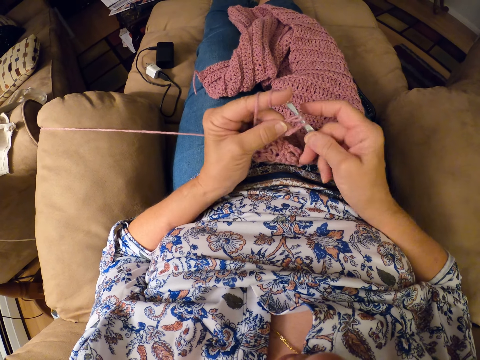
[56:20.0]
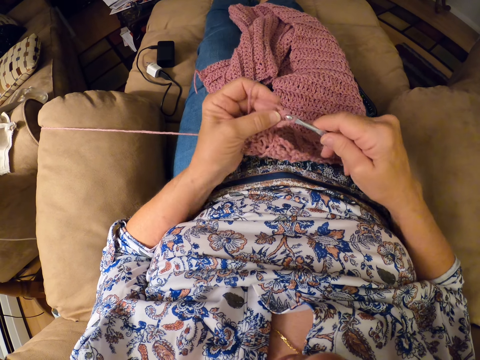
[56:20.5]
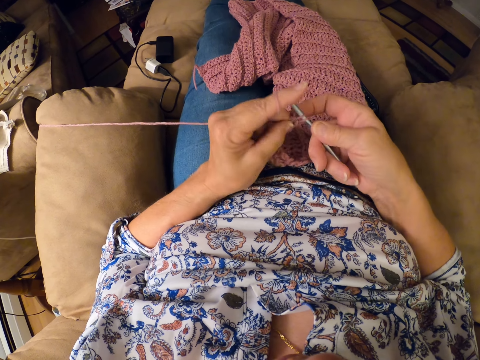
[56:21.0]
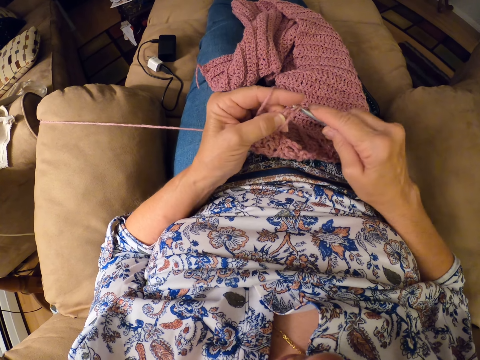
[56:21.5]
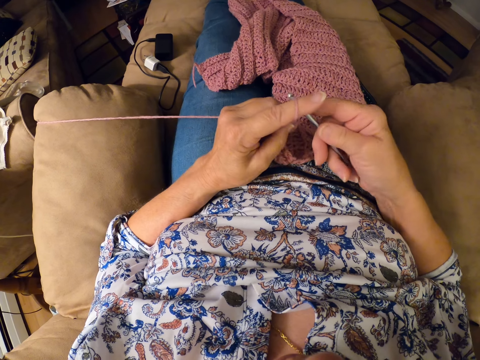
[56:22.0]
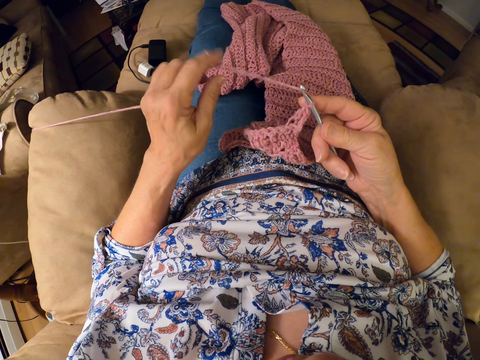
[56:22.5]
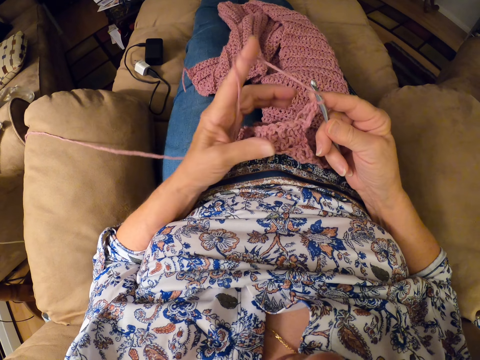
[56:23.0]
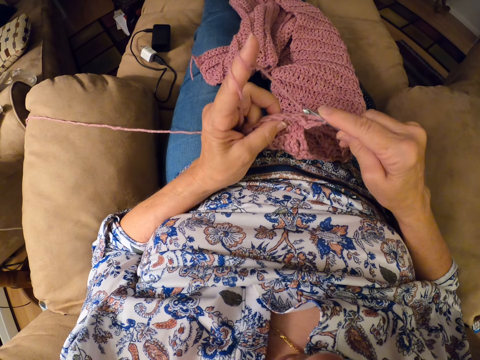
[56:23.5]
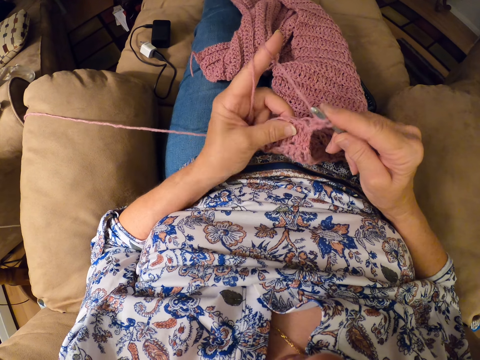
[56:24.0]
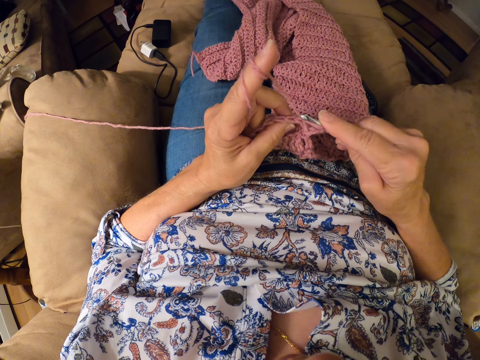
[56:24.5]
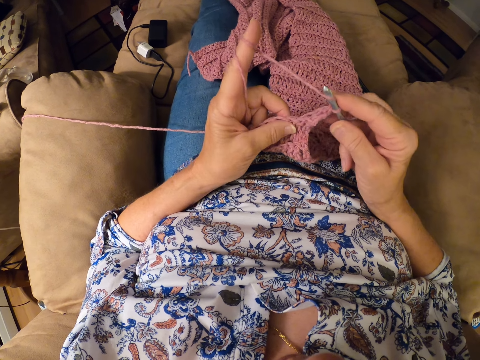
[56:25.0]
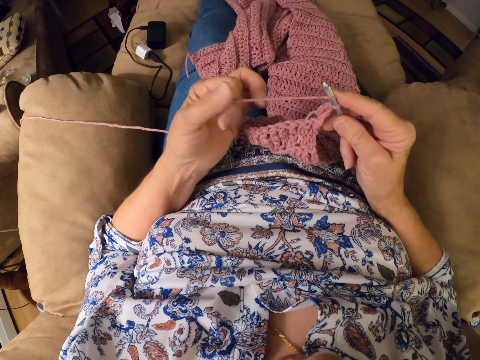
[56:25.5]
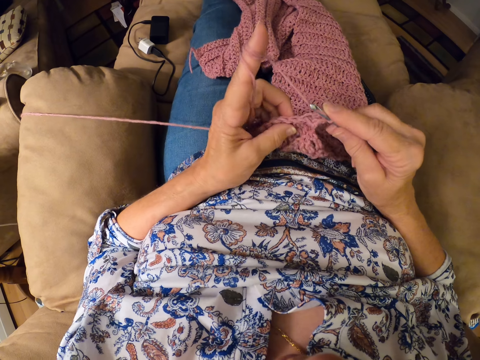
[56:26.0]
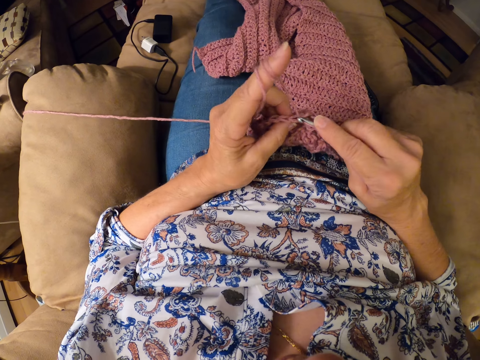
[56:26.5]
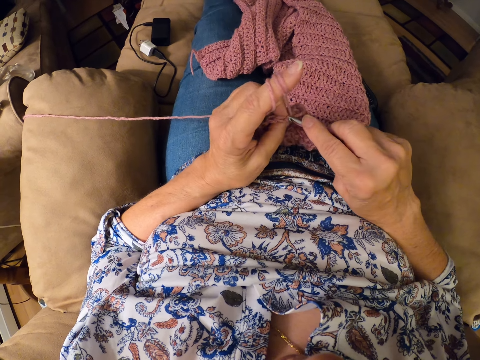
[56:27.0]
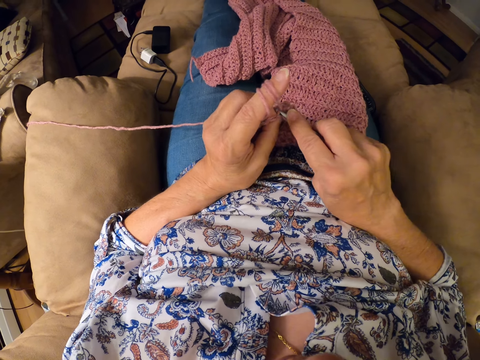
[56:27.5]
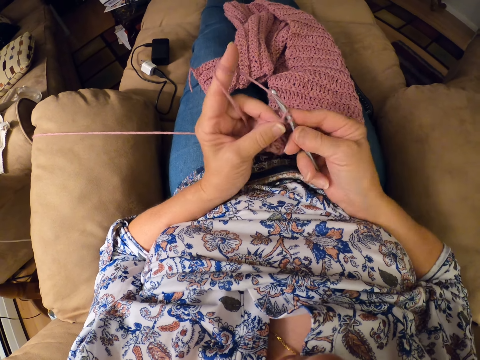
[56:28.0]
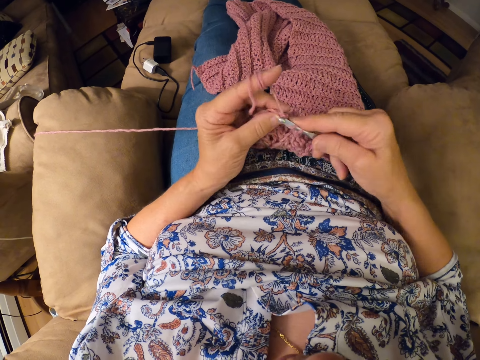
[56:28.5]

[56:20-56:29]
The camera wearer rolls the crochet thread in the left hand finger. They knit the cloth.

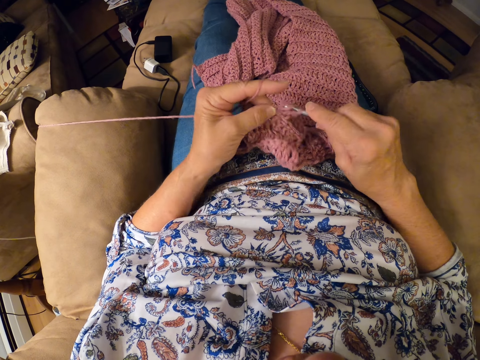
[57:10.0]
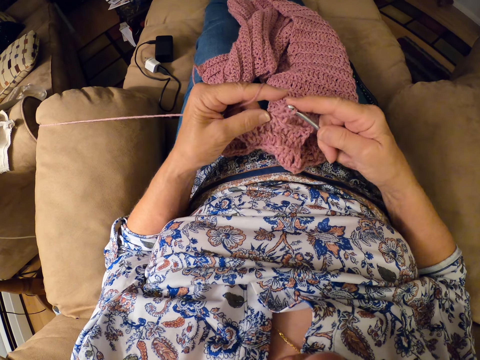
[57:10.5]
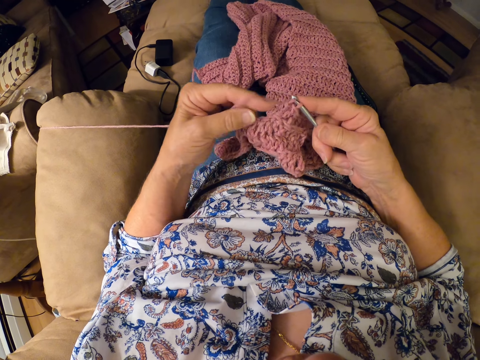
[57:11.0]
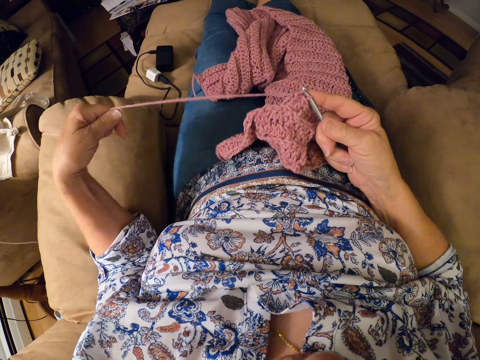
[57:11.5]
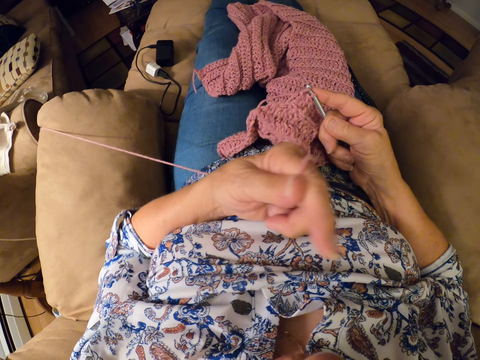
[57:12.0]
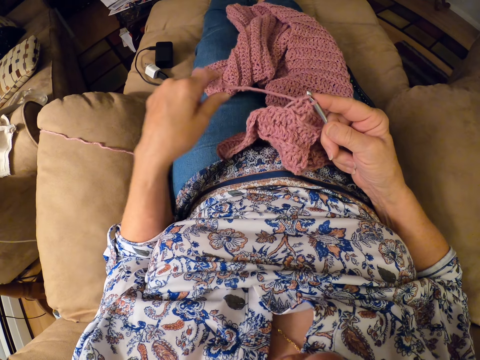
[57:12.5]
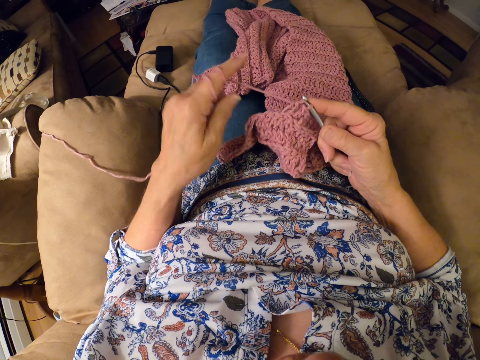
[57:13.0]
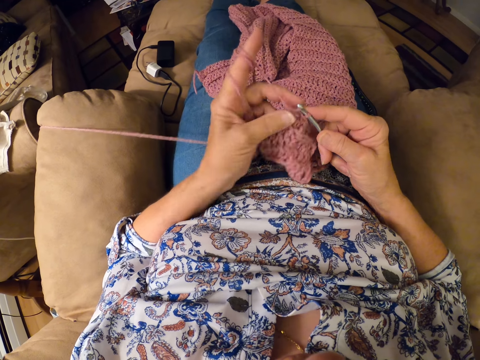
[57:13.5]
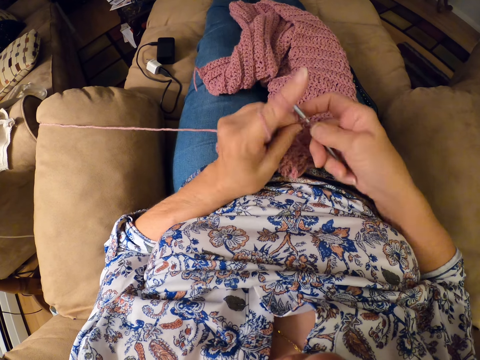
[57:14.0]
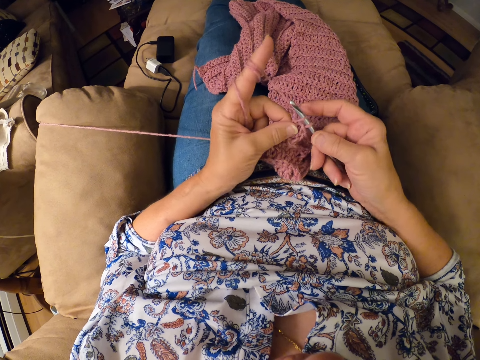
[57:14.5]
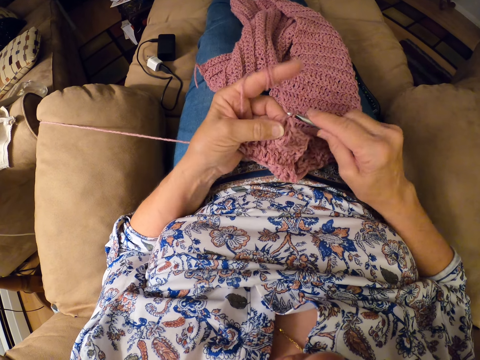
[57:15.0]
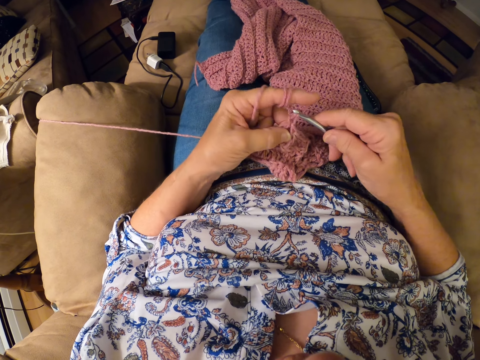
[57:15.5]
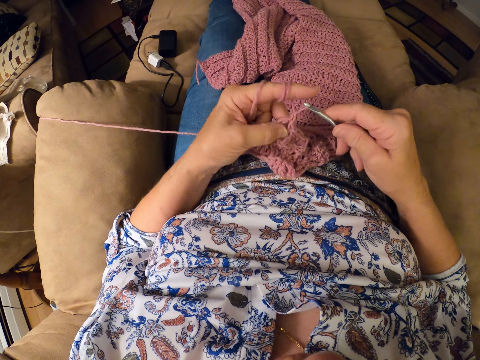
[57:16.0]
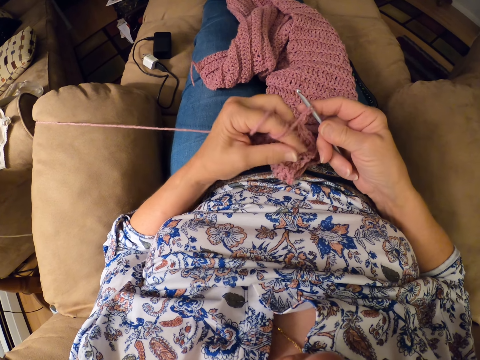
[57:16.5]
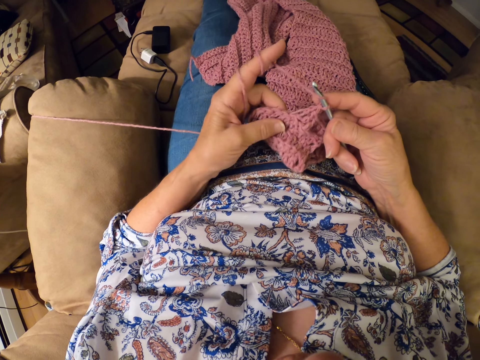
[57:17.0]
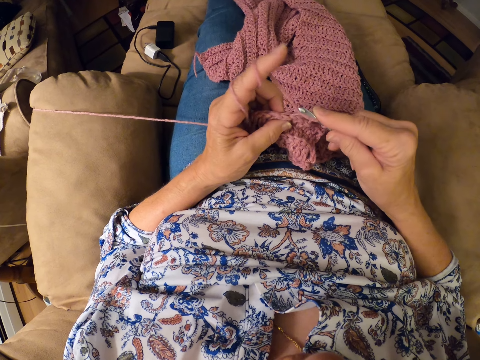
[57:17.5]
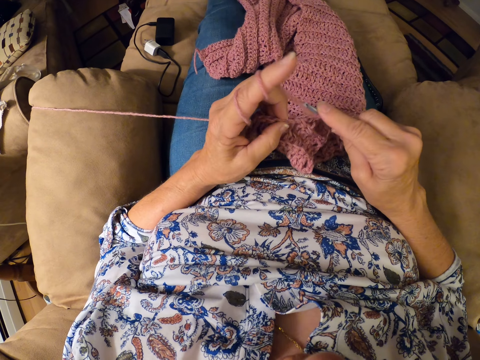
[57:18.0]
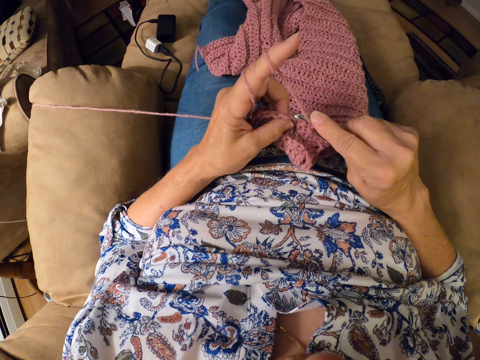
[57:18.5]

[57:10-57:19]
The camera wearer draws the yarn with her left hand. She rolls the yarn on her left index finger. She crochets the yarn with the crochet hook.

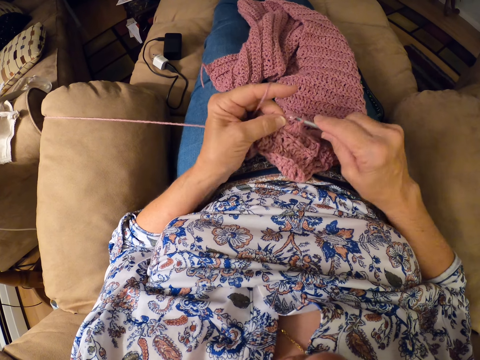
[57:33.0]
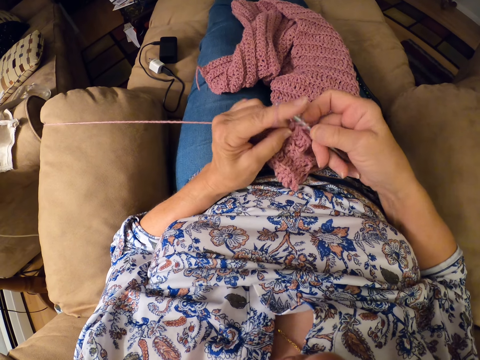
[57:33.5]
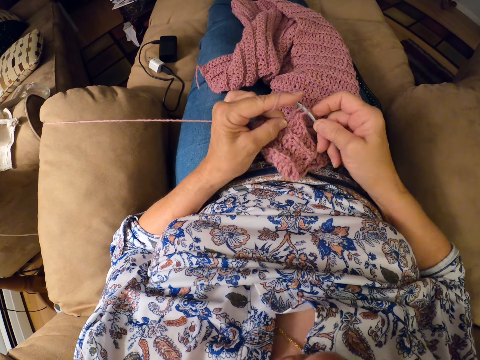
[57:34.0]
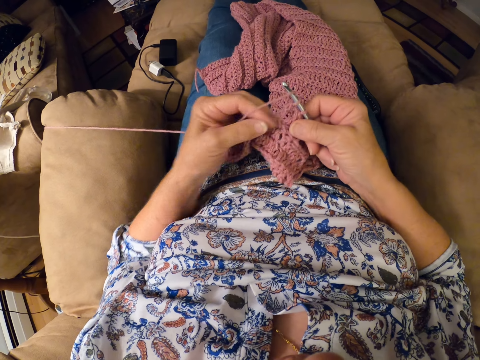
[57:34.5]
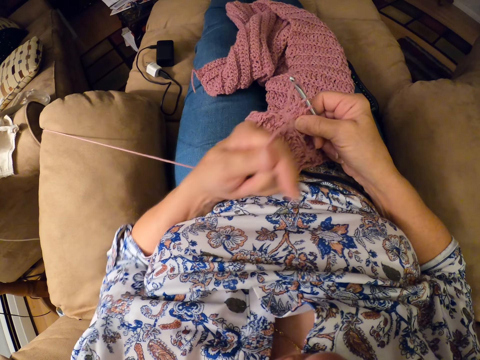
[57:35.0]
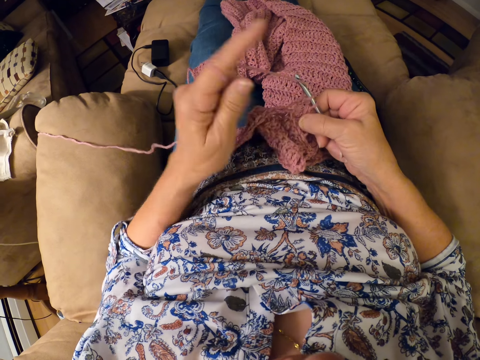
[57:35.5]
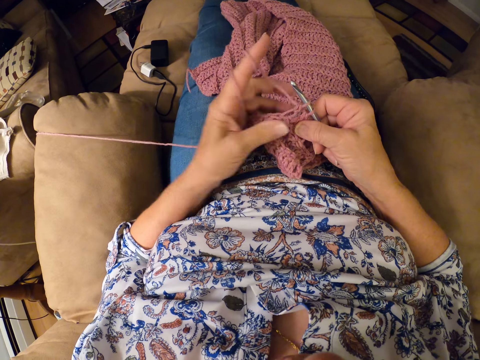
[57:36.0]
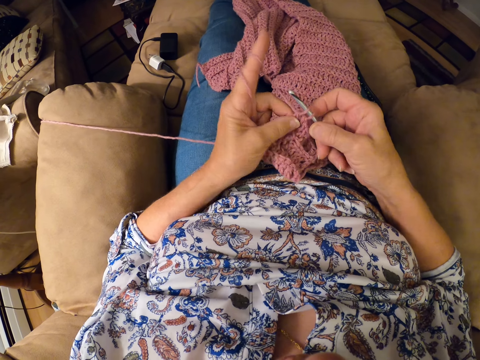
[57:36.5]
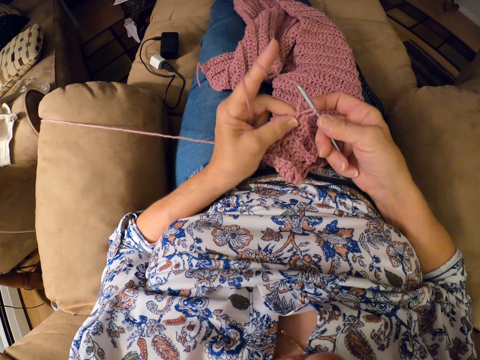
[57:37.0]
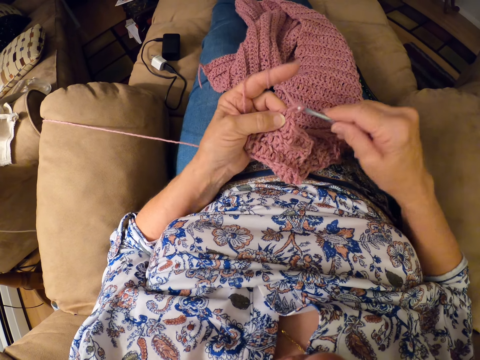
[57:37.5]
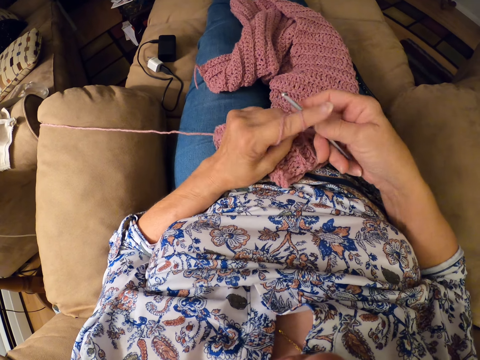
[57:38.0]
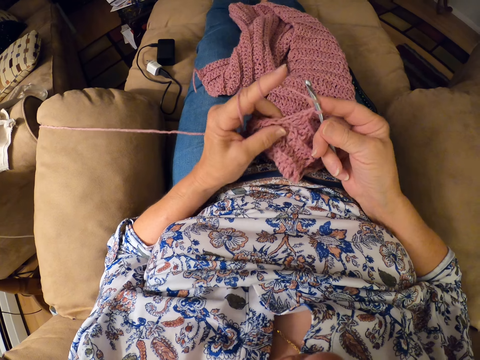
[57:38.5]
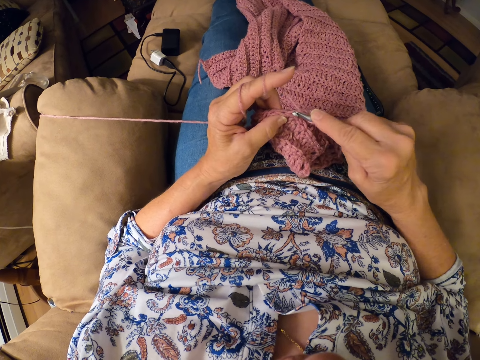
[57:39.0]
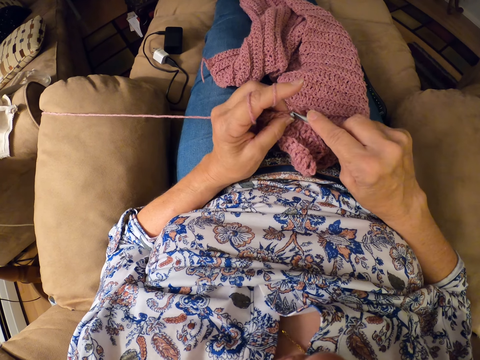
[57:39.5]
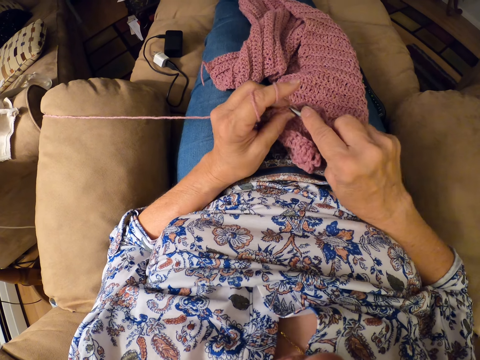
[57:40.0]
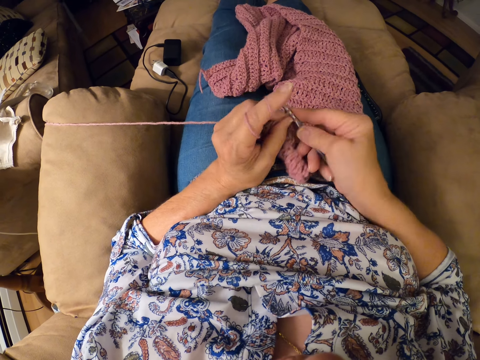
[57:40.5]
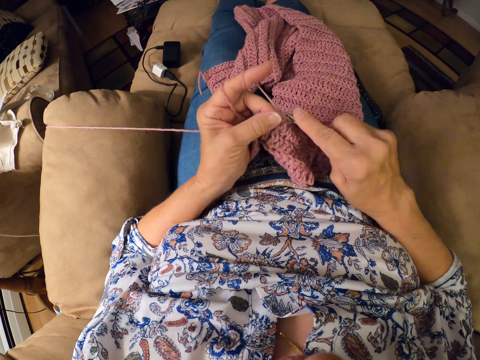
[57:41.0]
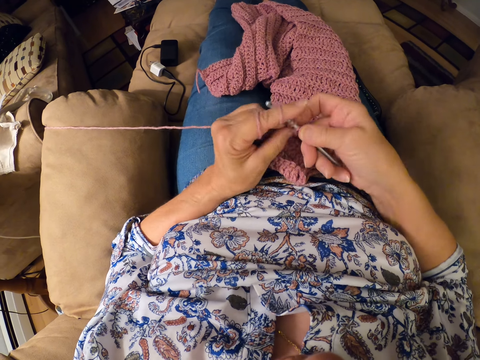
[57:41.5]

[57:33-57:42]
The camera wearer stretches the crochet thread with the left hand. They roll the crochet thread in the left hand finger. They knit the cloth.
